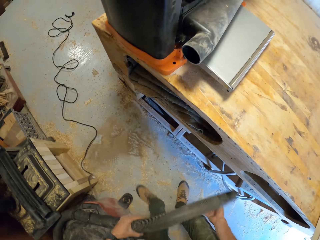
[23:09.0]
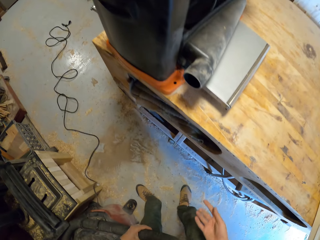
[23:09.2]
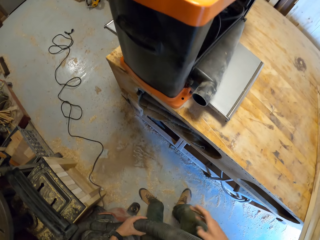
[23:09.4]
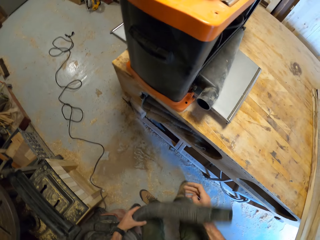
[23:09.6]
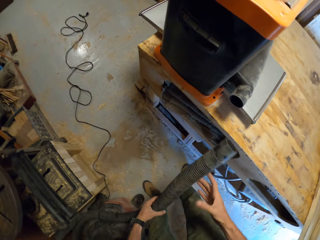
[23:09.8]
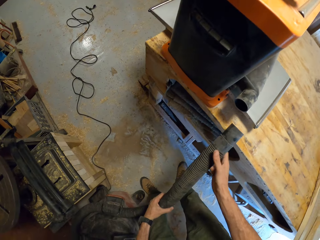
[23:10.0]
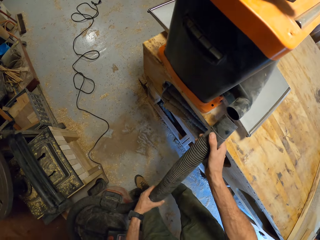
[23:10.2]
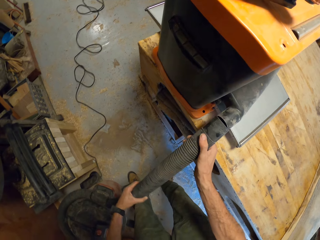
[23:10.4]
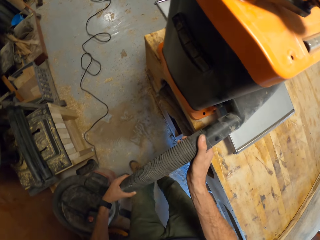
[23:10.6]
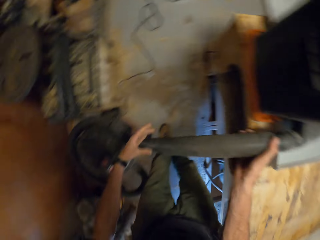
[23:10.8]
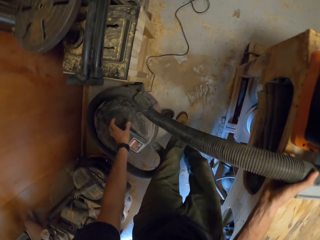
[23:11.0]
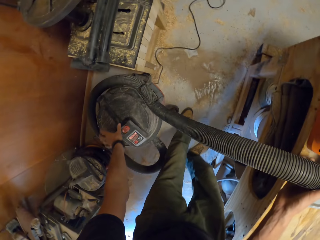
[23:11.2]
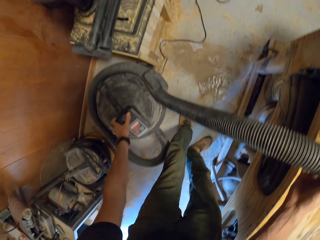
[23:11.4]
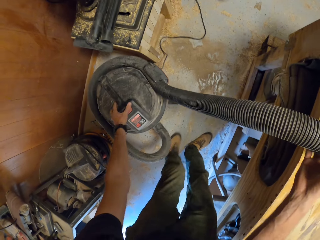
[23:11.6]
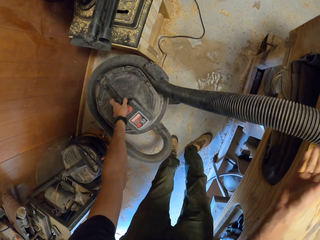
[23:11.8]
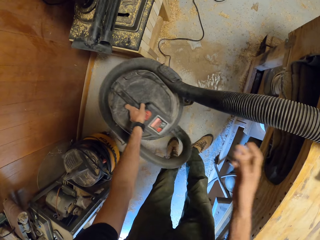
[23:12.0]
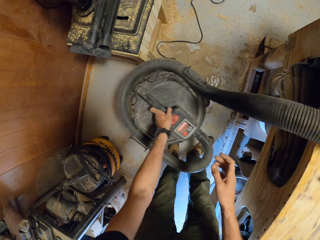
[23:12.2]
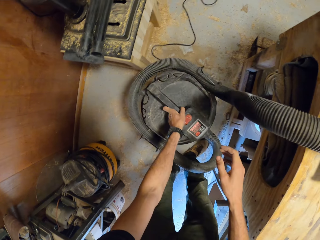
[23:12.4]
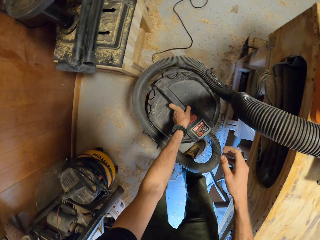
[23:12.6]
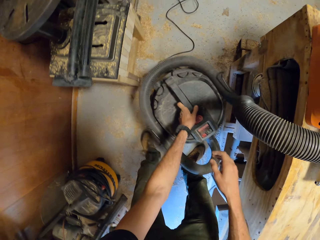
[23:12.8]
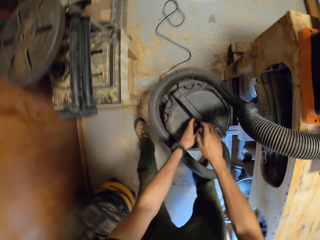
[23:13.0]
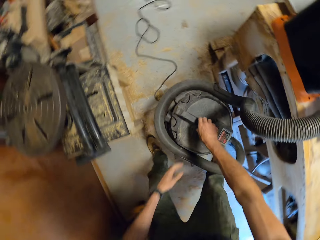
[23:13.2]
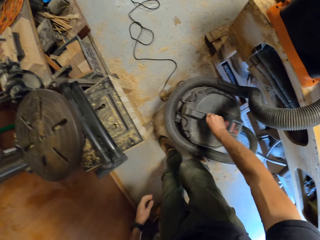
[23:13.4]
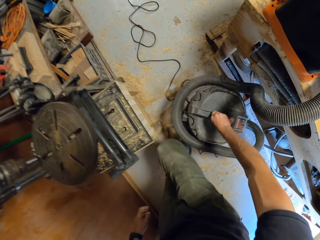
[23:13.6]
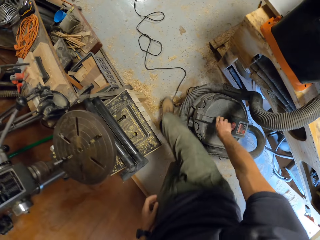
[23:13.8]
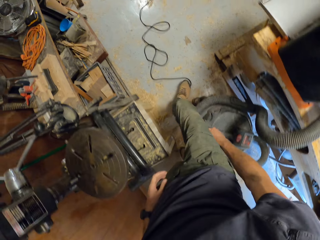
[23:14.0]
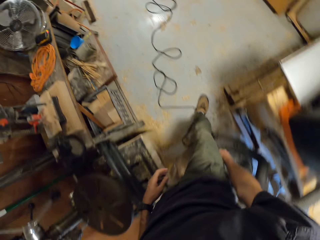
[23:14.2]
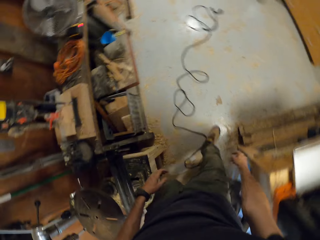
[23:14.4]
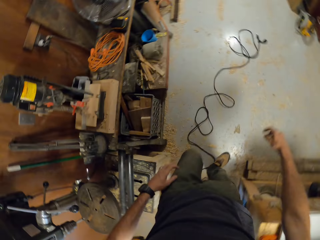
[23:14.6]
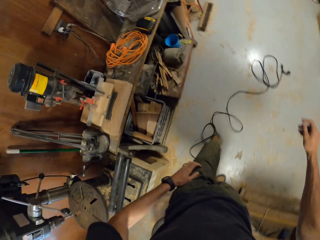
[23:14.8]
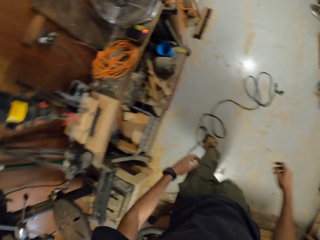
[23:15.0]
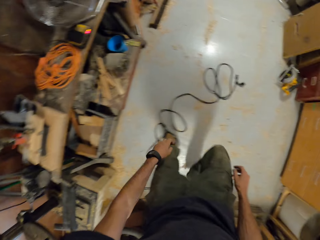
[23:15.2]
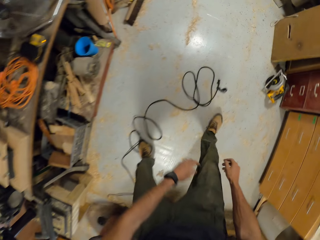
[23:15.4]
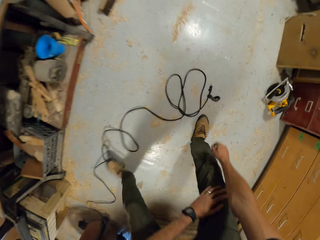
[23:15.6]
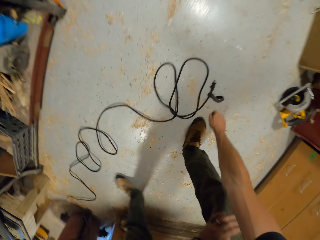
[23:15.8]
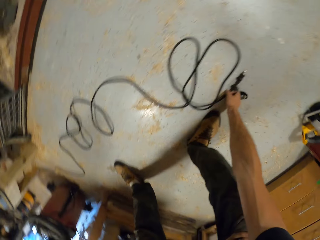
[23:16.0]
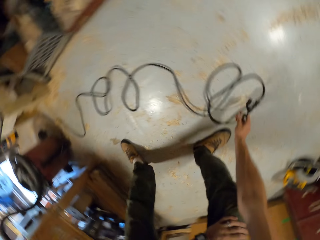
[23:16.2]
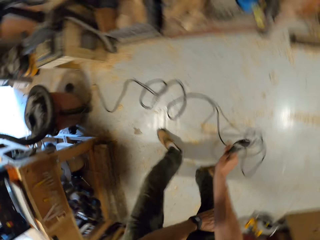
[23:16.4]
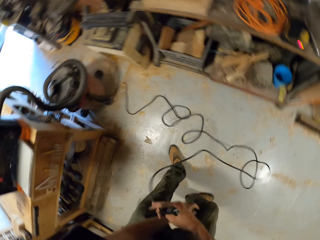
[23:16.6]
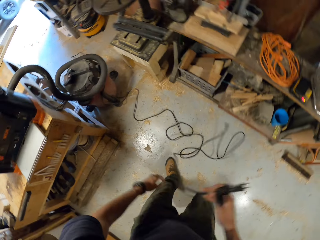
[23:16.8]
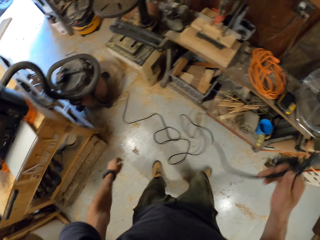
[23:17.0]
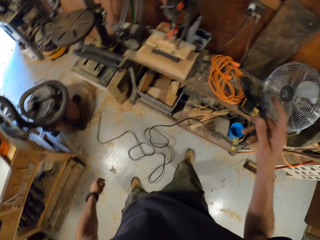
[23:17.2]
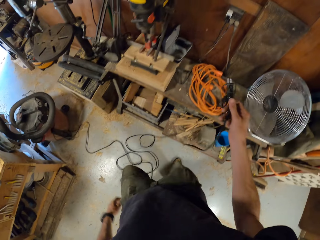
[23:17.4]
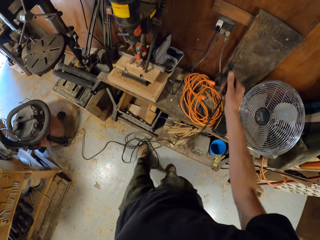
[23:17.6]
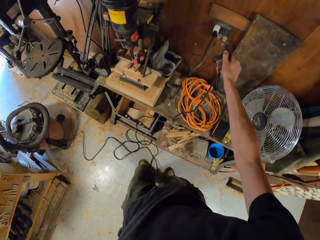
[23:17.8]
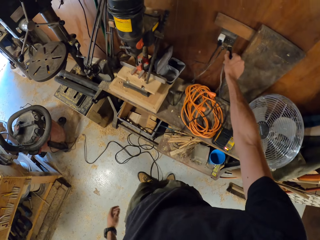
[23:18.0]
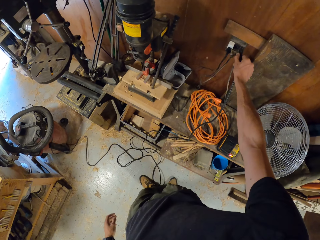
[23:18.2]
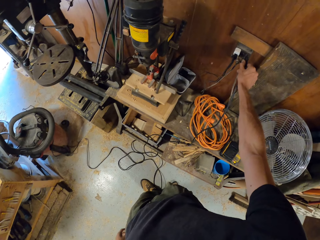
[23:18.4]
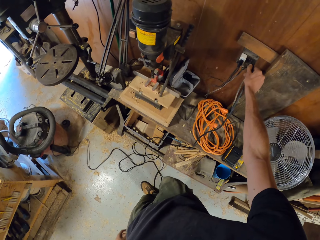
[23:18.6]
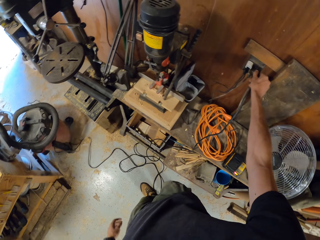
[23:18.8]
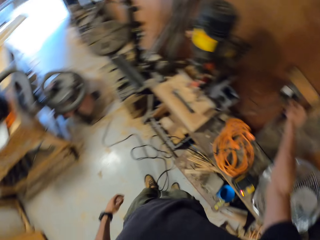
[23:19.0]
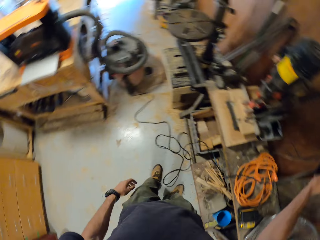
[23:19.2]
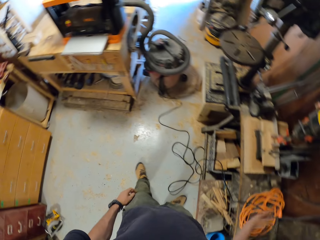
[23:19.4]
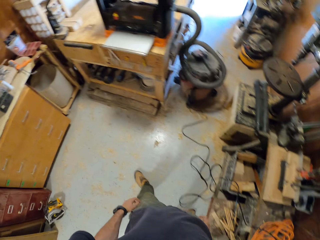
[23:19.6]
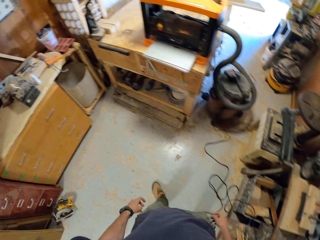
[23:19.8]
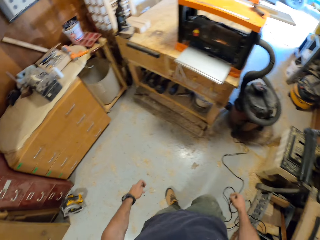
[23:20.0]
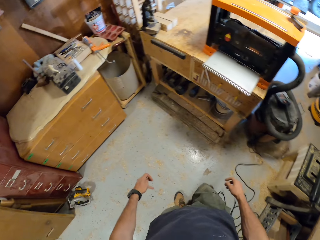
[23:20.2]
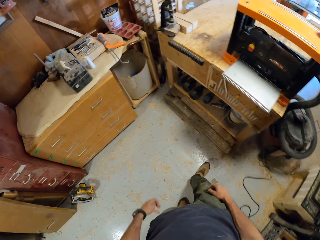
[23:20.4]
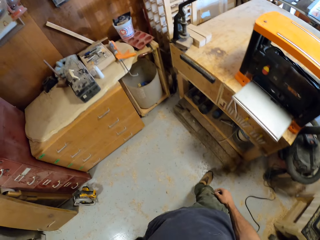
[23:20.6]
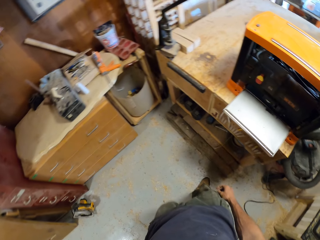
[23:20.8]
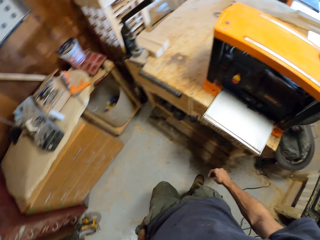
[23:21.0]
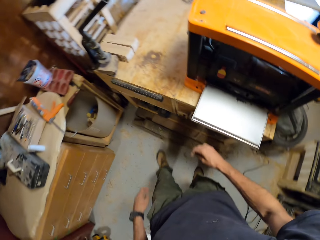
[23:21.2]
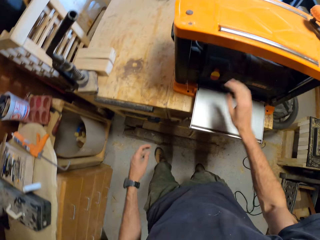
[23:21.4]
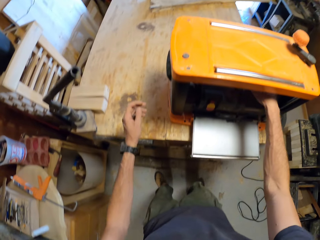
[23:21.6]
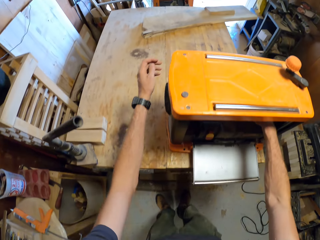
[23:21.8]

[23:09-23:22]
The camera wearer connects the hose to a smoothing machine. He adjusts the dust extractor with his left hand. He moves the bucket. He touches the dust extractor with his right hand. He moves around. He picks up the wire of the dust extractor on the floor with his right hand. He plugs the wire to a socket on the wall with his right hand. He walks around.

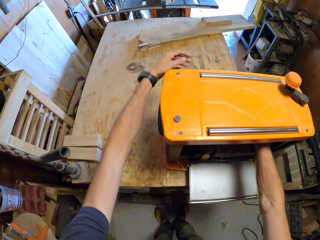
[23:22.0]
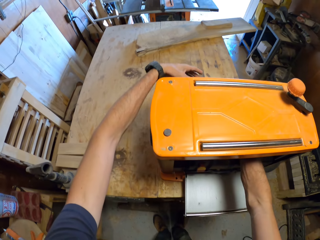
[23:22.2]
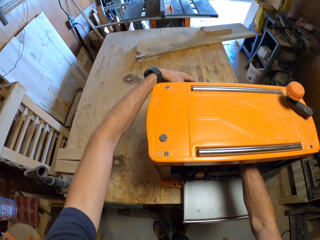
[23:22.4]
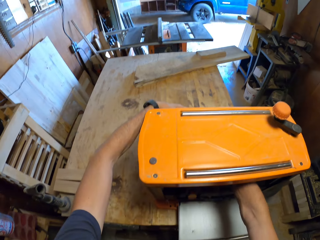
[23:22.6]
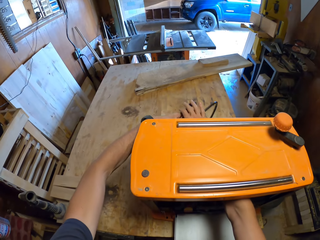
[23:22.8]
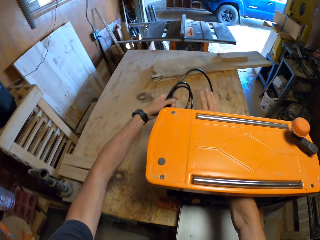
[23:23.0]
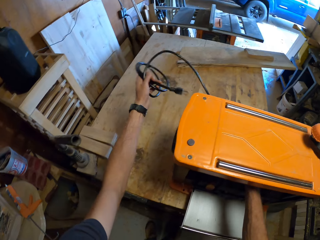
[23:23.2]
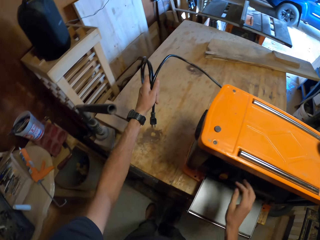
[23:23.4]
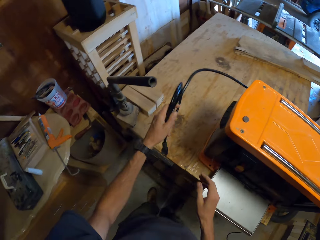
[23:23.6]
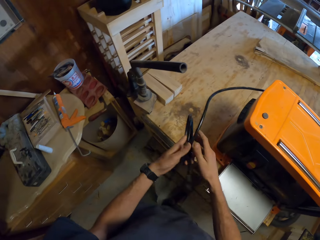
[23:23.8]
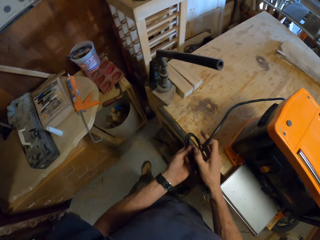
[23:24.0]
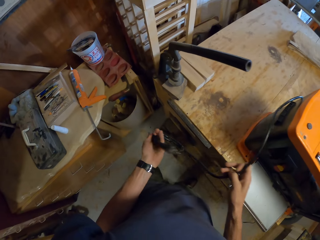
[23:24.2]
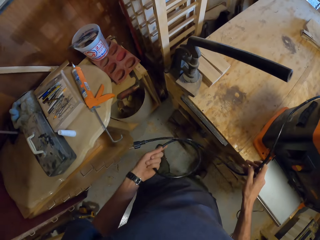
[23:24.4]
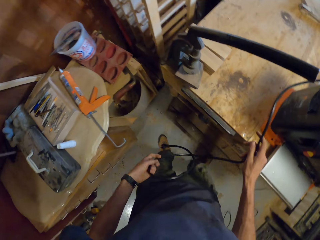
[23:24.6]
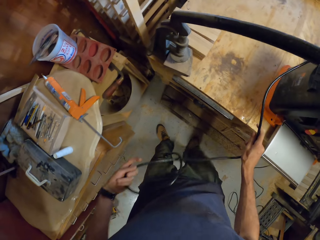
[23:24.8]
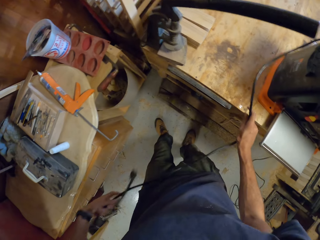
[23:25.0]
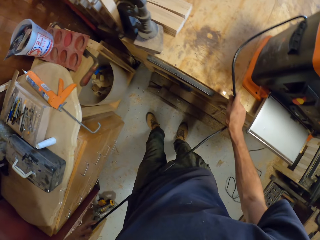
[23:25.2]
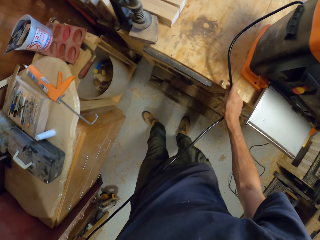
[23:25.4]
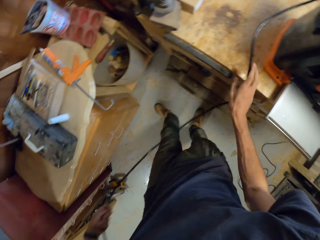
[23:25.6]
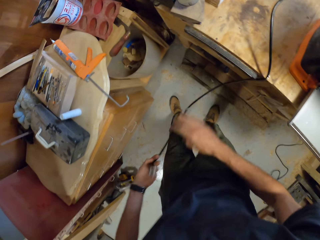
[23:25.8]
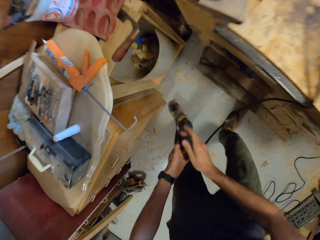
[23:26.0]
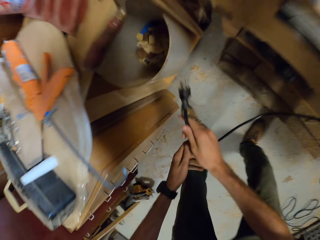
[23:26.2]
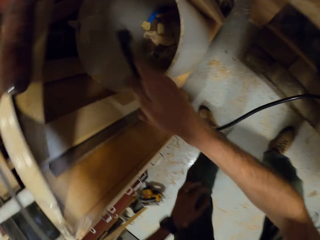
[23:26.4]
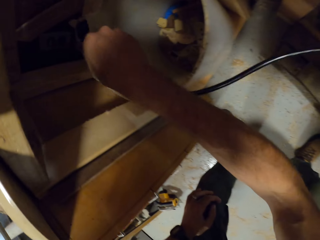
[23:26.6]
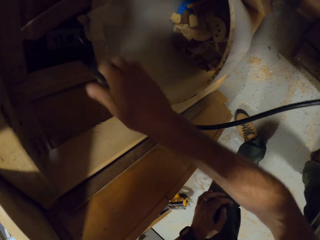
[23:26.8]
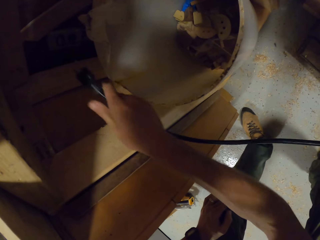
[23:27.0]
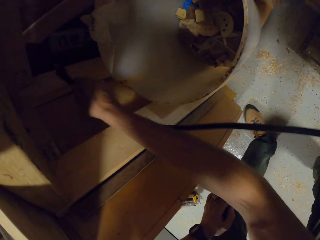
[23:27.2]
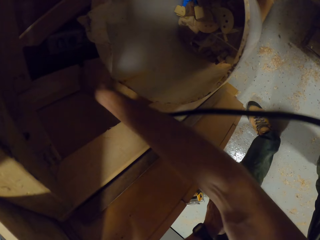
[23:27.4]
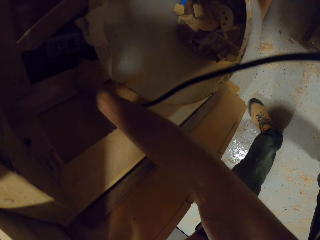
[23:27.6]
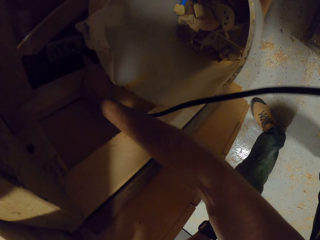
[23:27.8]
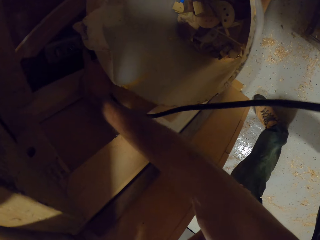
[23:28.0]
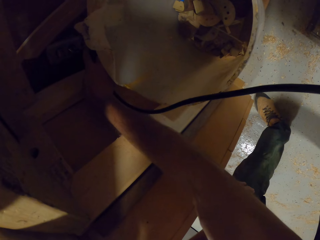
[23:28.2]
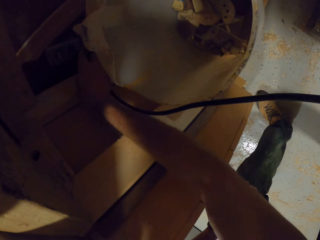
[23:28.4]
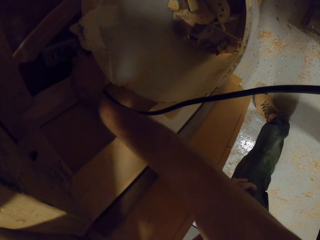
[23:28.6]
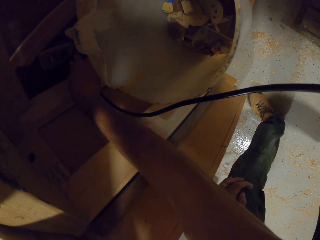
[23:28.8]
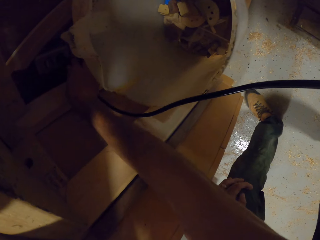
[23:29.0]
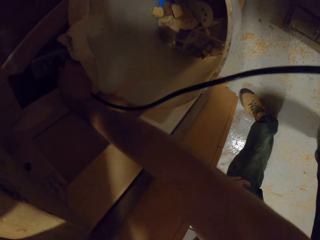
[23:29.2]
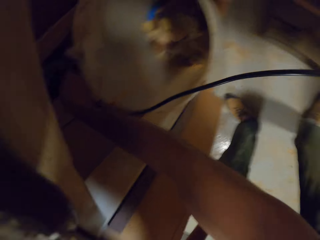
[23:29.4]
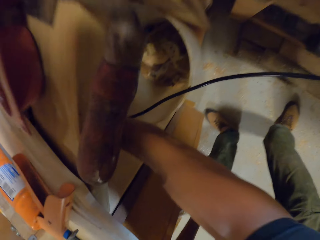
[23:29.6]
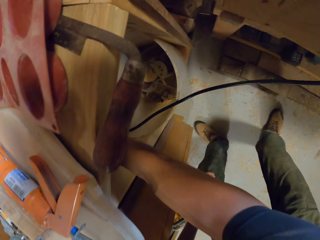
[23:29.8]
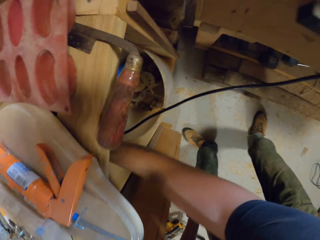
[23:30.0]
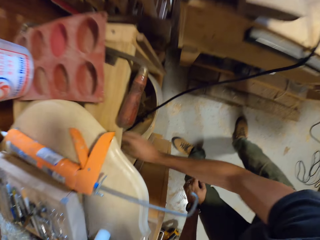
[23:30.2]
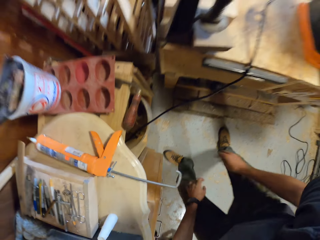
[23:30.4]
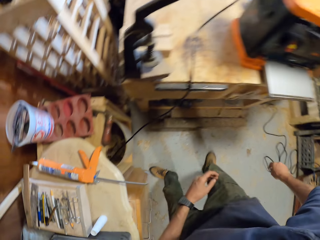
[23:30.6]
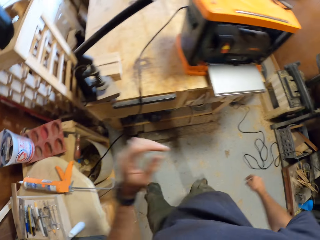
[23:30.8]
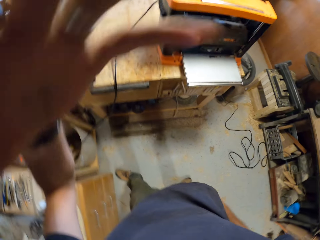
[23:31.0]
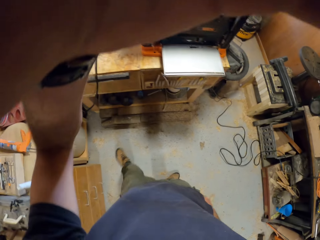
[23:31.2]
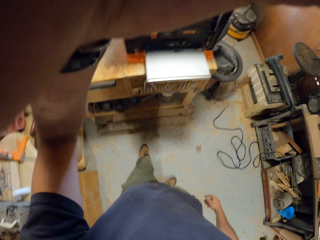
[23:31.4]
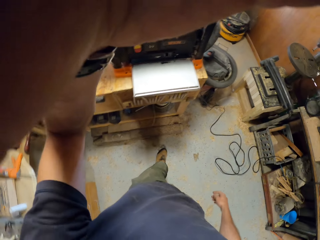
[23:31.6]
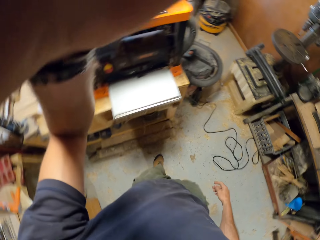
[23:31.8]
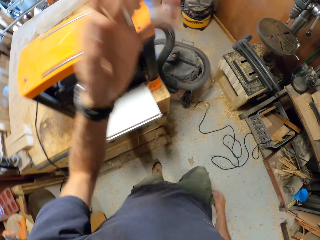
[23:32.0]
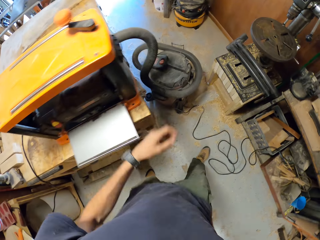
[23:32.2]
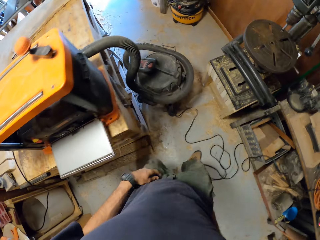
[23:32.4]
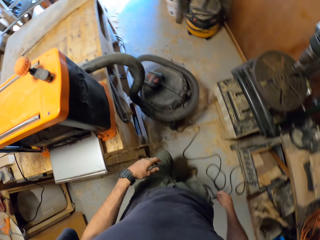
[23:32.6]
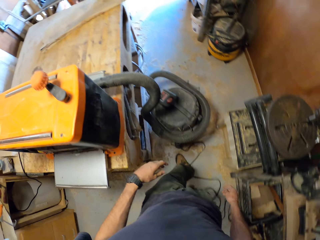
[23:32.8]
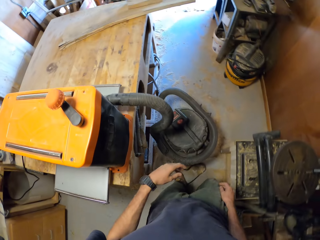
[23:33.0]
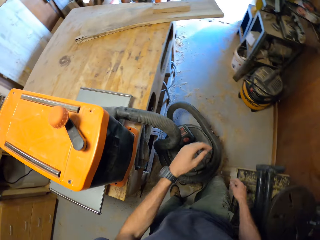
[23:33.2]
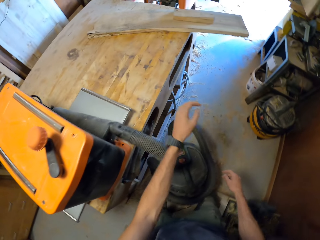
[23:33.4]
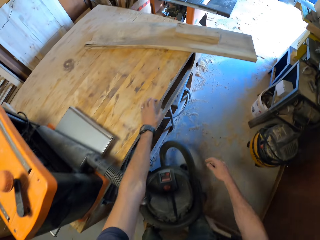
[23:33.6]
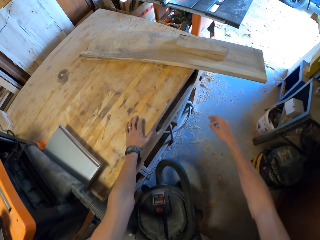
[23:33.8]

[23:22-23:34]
The camera wearer touches the smoothing machine or thickness planer with his right hand. He collects the thickness planer's power cable. He pulls the wire of the smoothing machine with his left hand. He moves the wire in his hands. He plugs the wire to a socket on the wall. He adjusts the camera with his left hand. He walks around.
